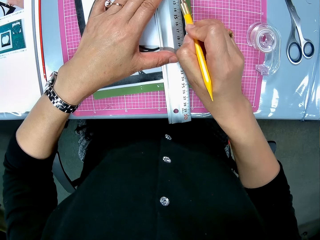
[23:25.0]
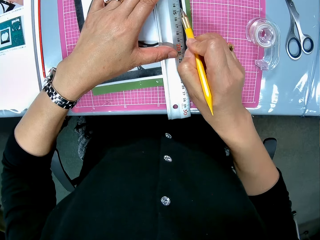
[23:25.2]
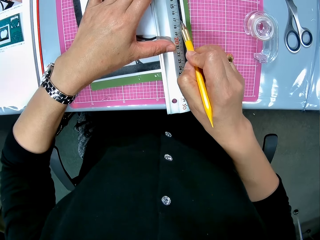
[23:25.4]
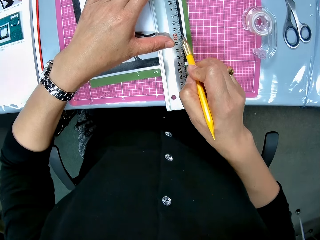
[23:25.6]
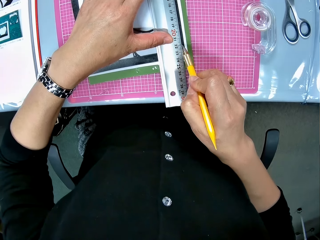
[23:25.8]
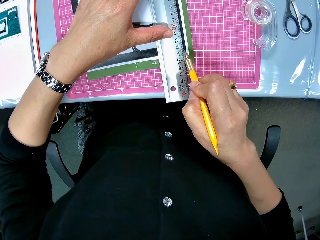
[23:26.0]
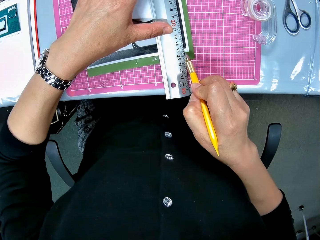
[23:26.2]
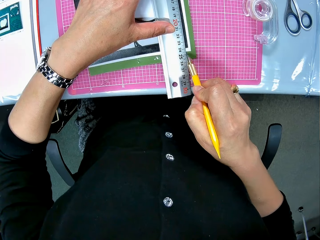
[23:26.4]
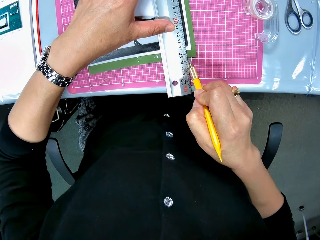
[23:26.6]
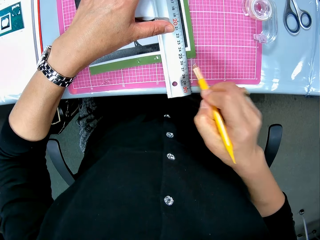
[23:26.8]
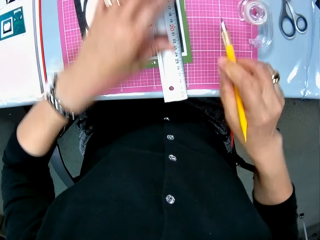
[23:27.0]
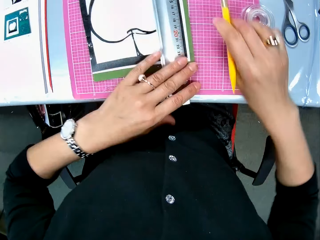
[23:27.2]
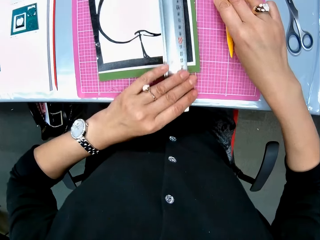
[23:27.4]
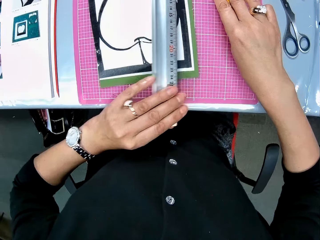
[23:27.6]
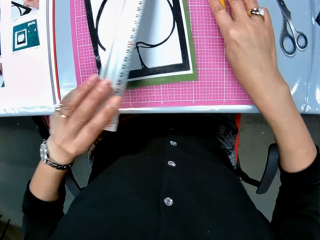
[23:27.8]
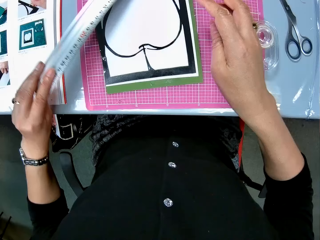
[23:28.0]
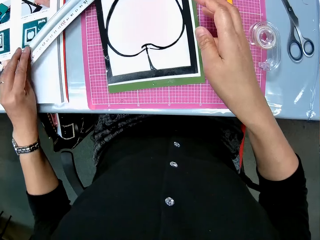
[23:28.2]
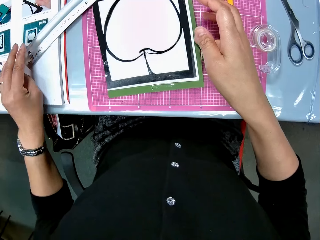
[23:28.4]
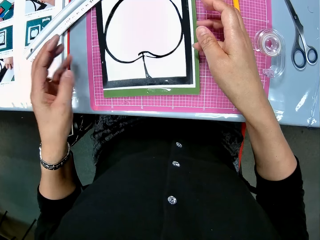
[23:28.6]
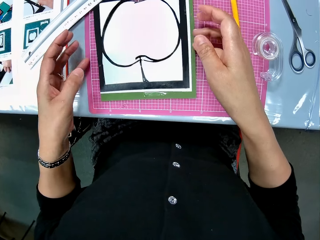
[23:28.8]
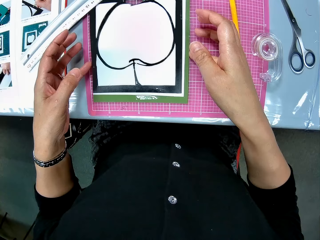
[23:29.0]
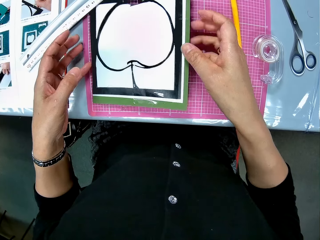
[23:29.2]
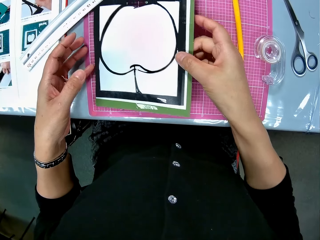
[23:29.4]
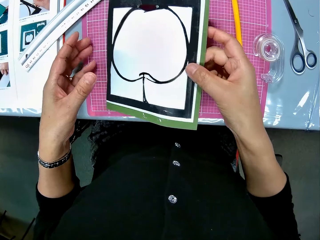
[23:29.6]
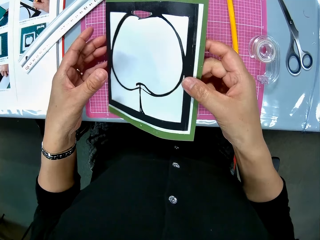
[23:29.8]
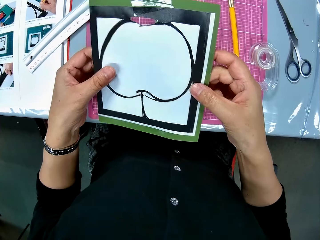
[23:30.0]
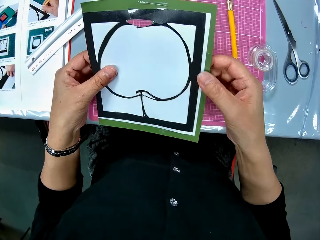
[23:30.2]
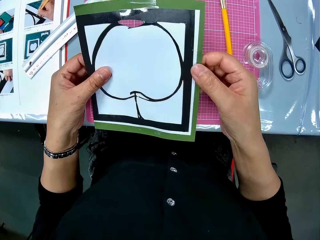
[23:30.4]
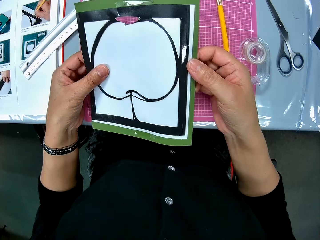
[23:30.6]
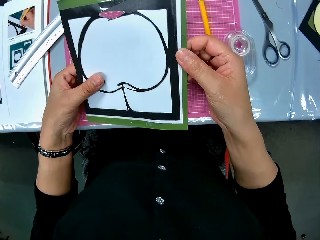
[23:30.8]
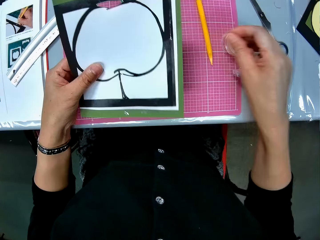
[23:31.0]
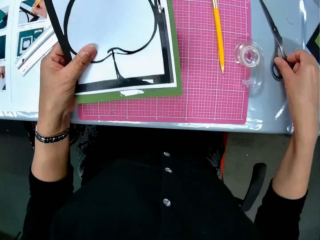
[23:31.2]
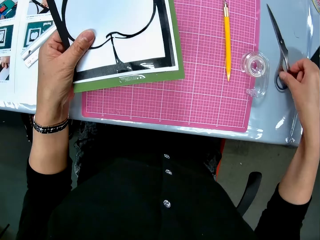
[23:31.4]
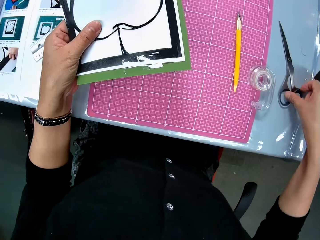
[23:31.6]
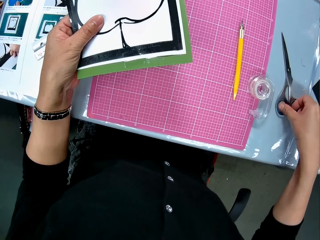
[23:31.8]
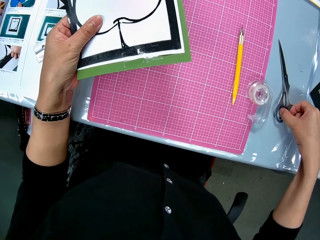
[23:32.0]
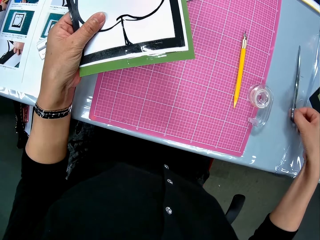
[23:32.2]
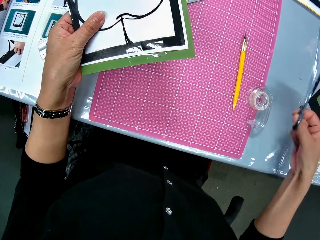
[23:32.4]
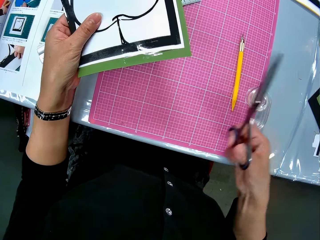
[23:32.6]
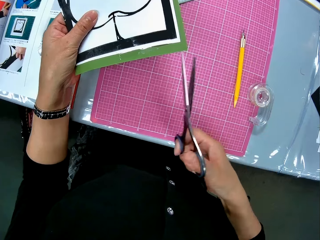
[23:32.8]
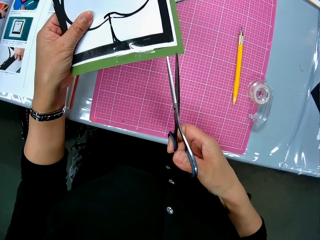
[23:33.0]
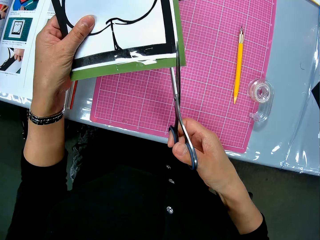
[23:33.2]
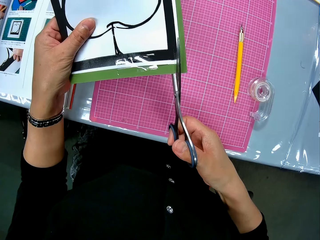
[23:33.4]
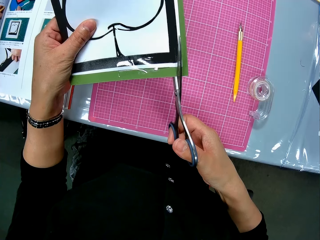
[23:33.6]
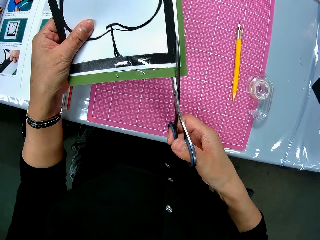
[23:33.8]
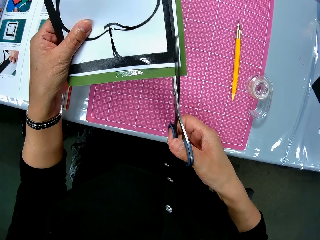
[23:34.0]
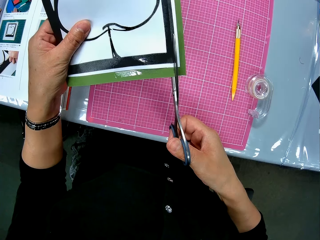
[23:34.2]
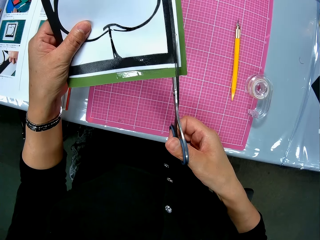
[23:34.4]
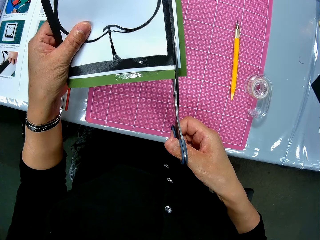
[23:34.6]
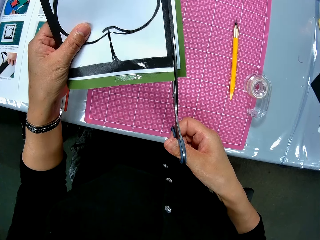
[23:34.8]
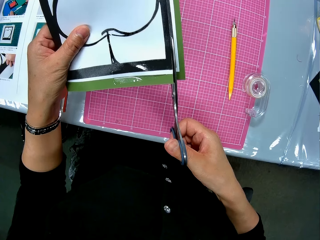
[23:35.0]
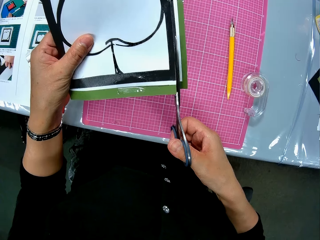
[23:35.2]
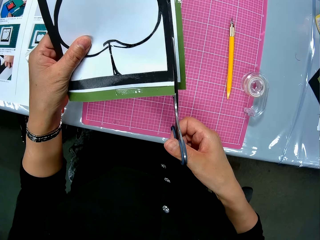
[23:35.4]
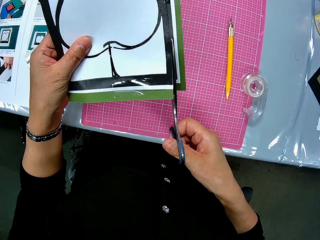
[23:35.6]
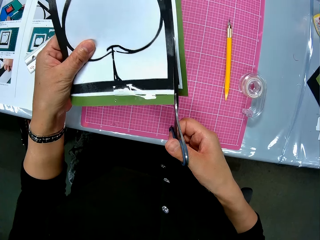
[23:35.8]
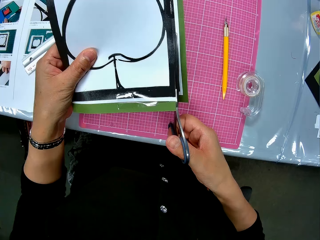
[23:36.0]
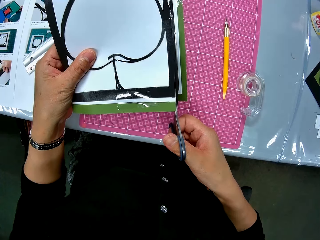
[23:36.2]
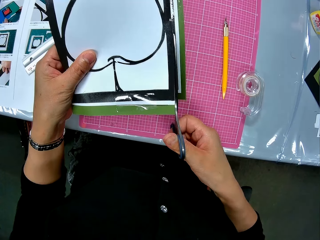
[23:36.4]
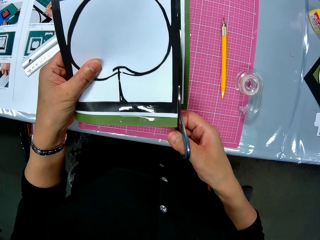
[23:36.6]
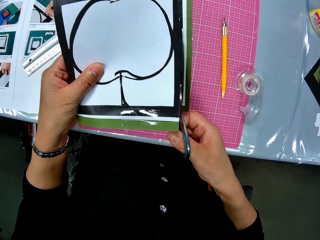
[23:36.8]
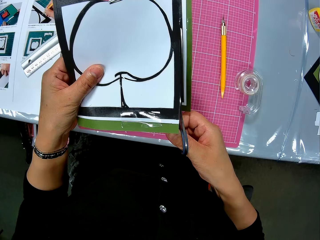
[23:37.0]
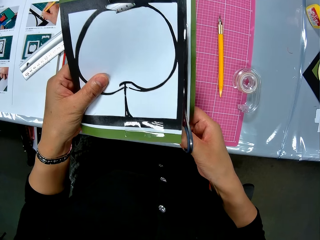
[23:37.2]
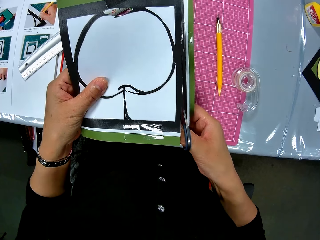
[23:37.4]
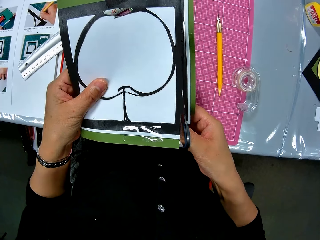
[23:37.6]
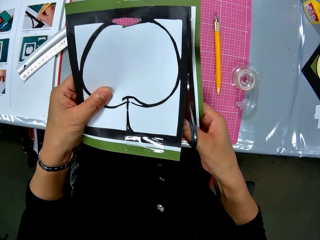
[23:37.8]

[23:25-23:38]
The camera wearer removes the ruler from the white cardboard. She raises the white cardboard from the table. She picks up the scissors from the table with her right hand. She cuts the white cardboard with the scissors in her right hand.

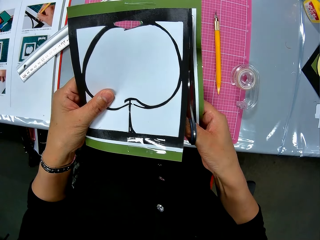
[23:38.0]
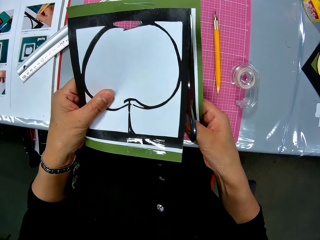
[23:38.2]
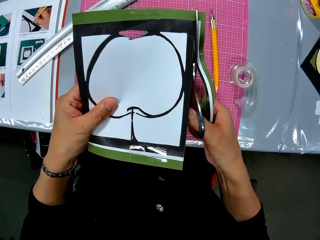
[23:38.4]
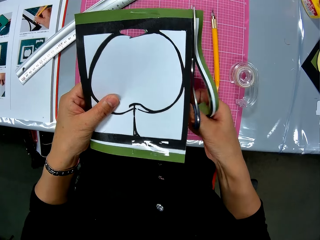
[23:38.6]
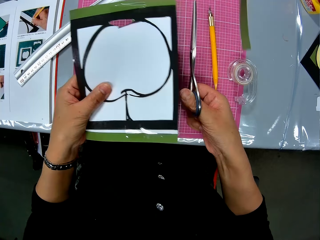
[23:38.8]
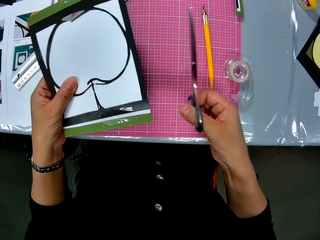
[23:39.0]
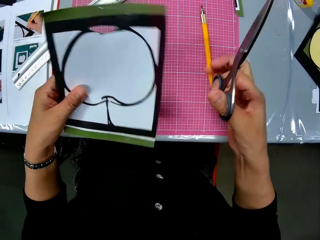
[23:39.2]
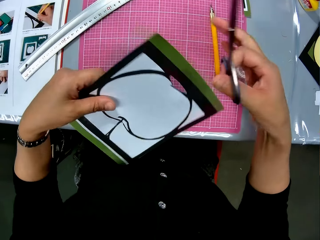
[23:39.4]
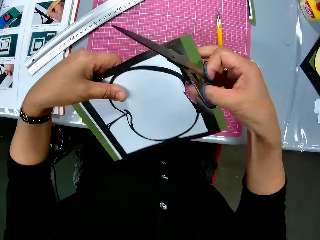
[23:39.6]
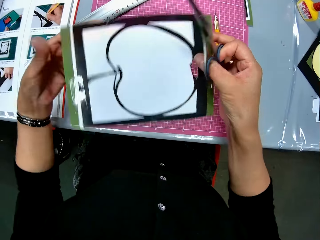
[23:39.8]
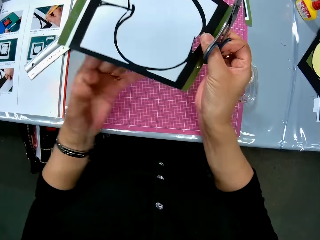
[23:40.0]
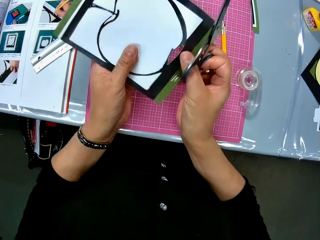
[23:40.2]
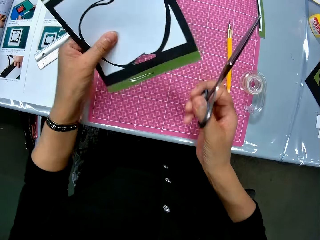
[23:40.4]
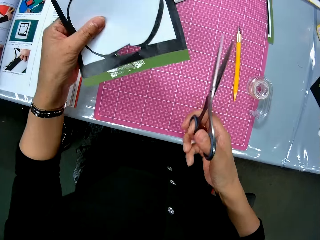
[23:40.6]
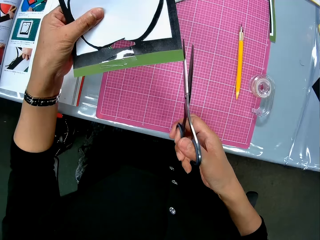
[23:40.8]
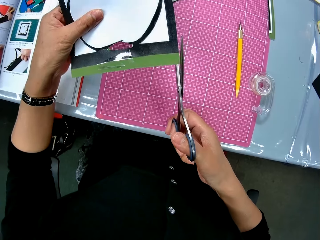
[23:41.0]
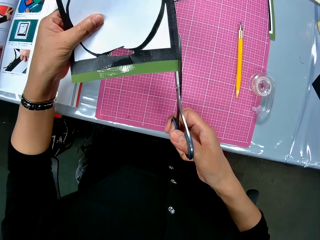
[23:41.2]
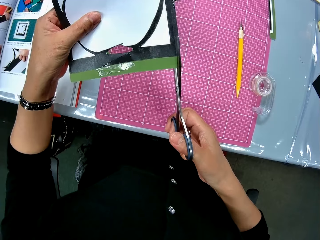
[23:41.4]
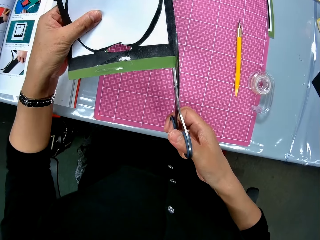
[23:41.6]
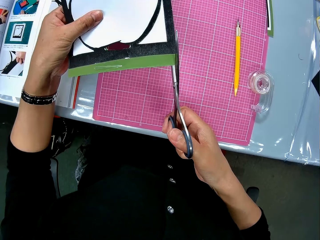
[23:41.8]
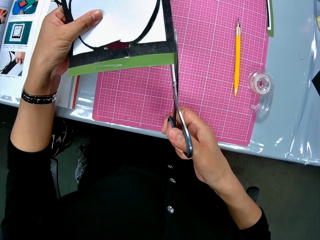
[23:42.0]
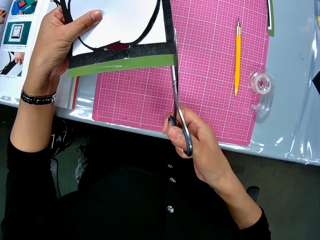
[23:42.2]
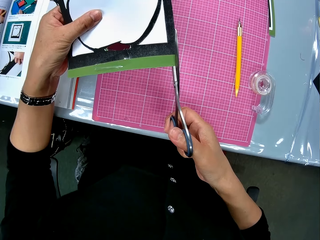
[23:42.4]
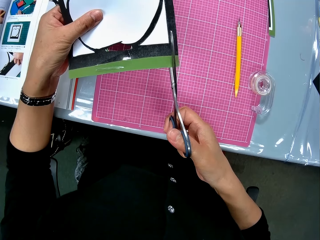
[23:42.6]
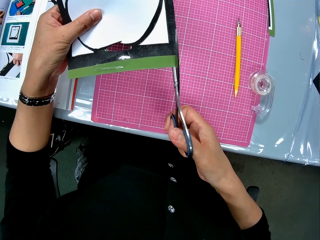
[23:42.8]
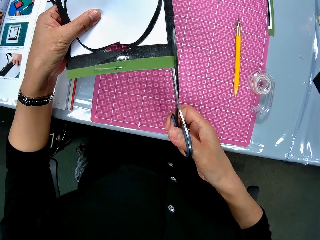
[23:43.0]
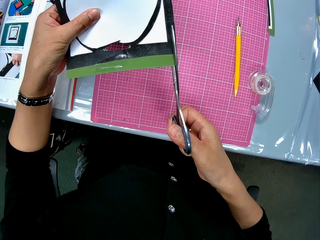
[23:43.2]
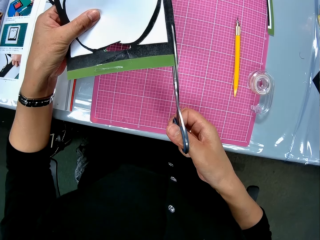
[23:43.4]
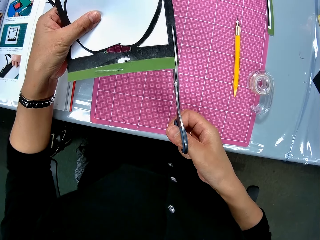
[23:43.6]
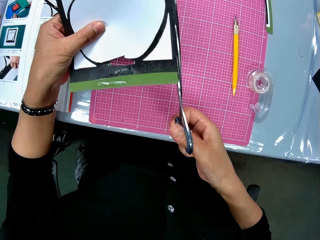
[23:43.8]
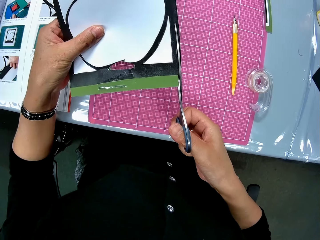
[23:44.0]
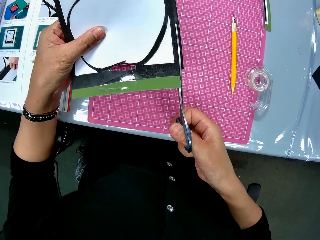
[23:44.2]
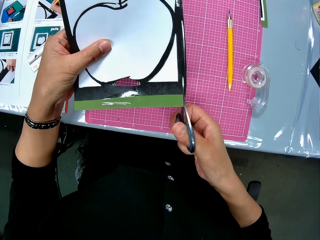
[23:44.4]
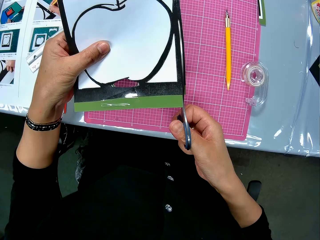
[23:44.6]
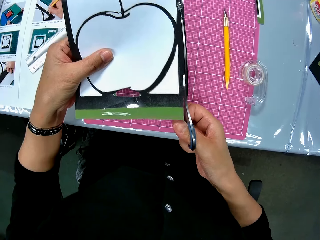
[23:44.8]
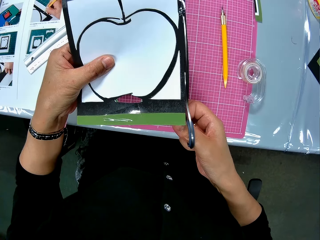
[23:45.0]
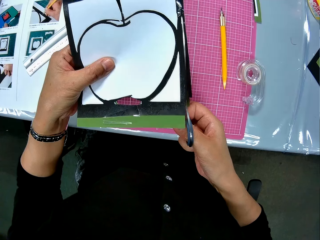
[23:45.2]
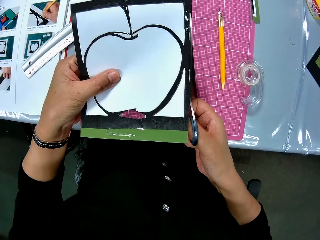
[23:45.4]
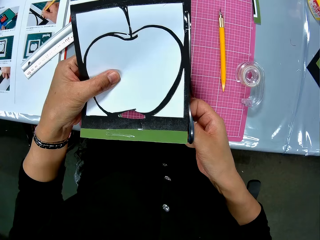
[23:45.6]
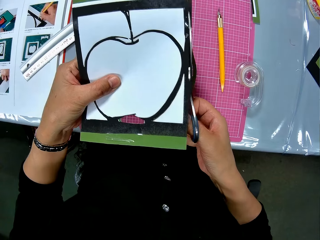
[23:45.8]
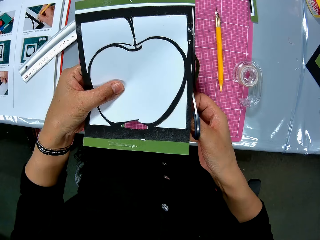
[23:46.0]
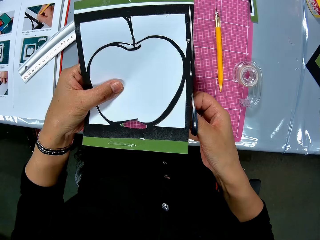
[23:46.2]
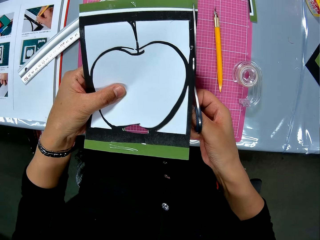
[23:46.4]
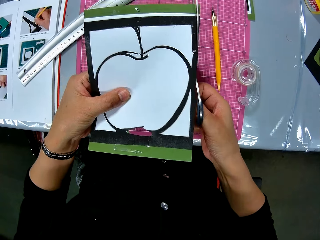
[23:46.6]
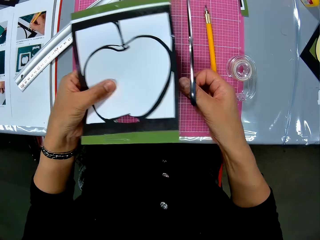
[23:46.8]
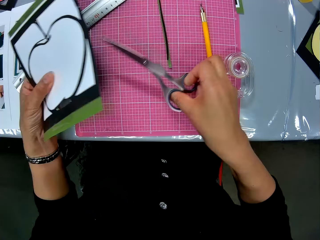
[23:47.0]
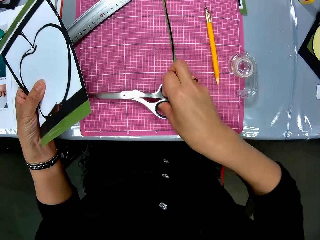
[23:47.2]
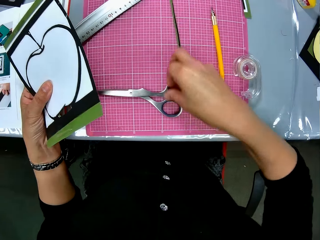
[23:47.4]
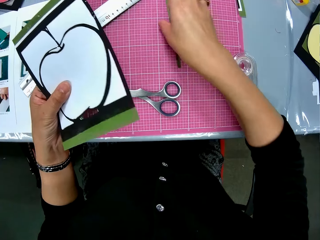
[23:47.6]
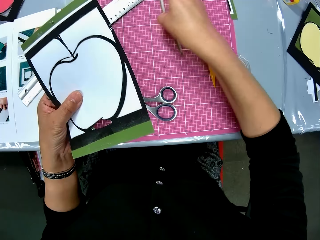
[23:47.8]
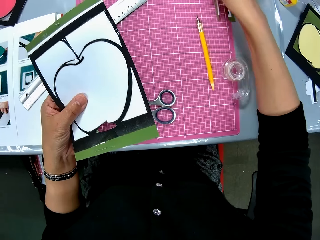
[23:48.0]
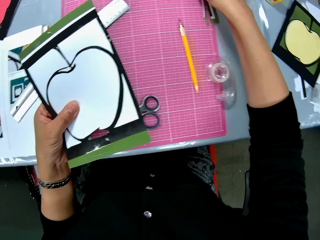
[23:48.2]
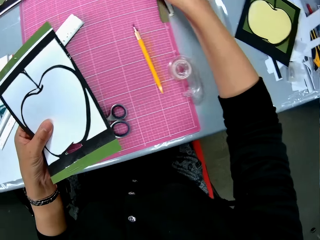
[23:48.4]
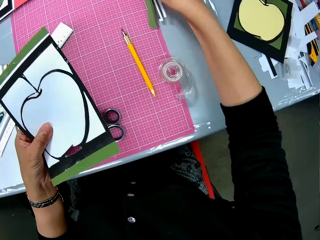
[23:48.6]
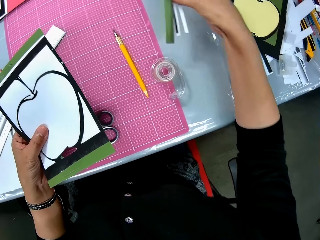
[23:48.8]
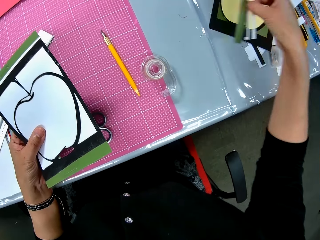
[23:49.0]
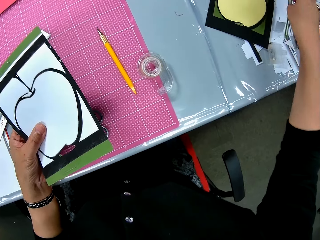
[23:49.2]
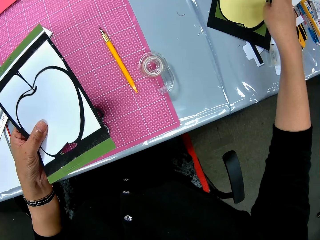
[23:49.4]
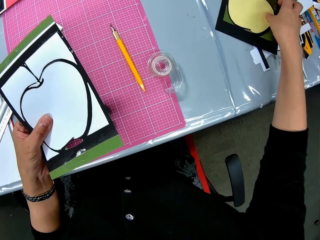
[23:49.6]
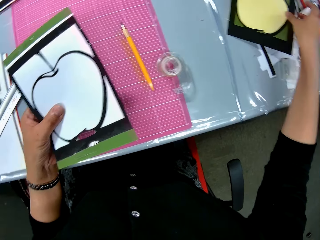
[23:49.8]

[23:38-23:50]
The camera wearer turns the card. She cuts out a part of the card. She drops the scissors on the table with her right hand. She removes the pieces of cardboard paper on the sheet. She drops the pieces of cardboard paper on the table.
